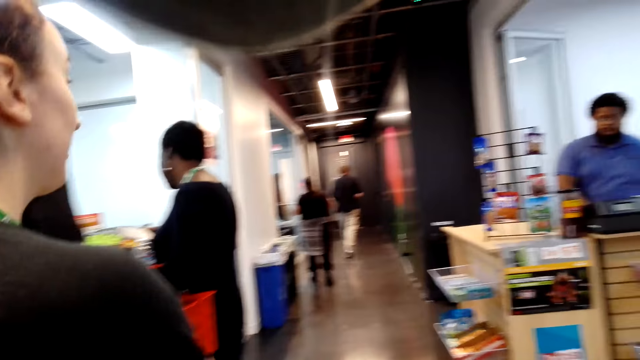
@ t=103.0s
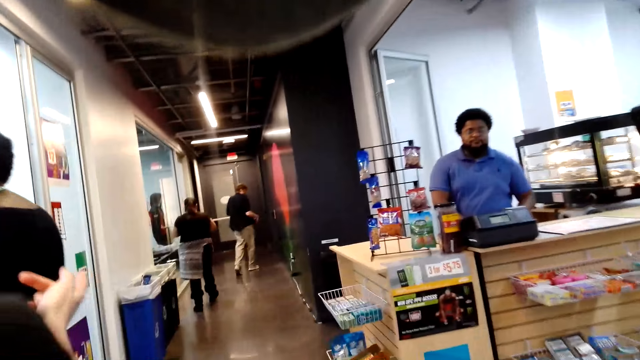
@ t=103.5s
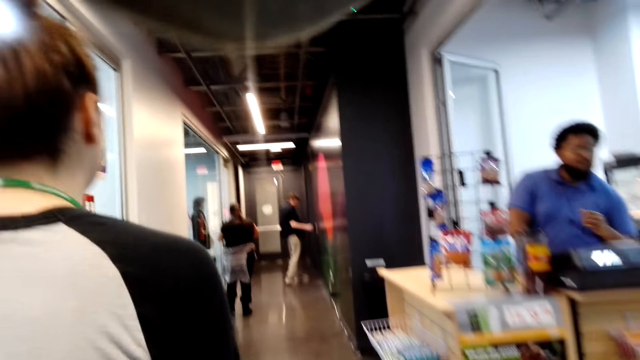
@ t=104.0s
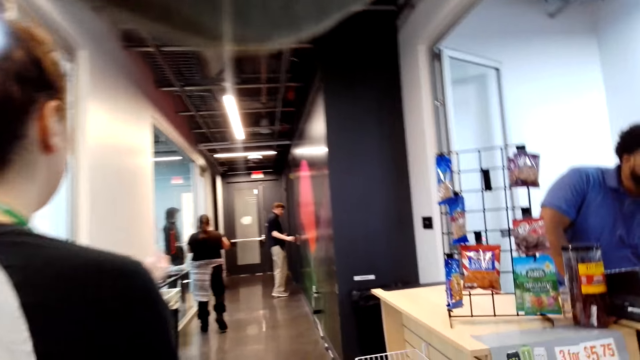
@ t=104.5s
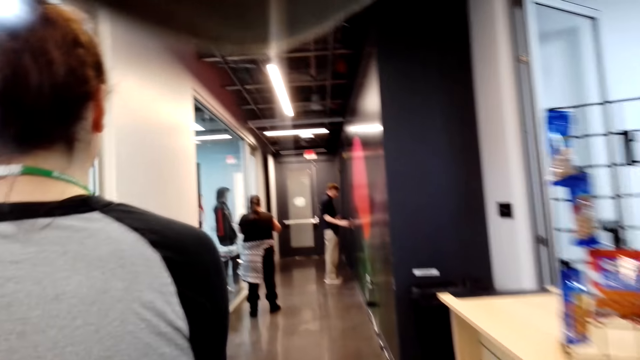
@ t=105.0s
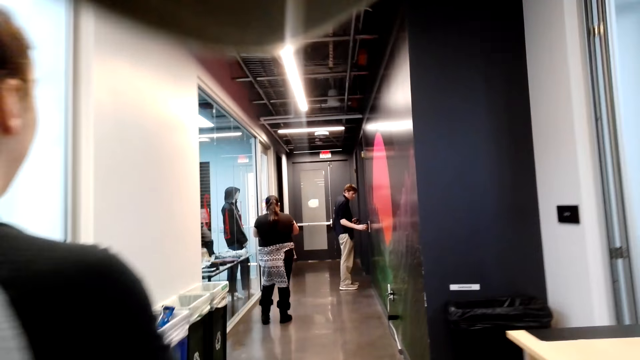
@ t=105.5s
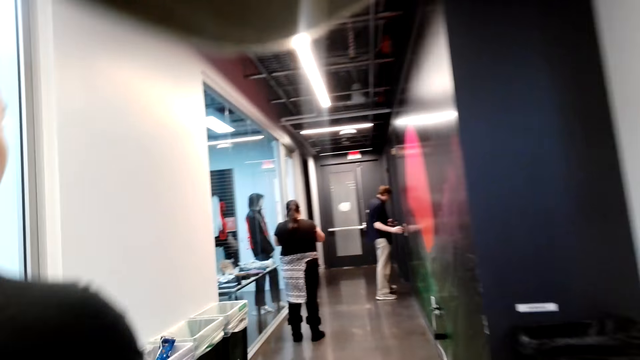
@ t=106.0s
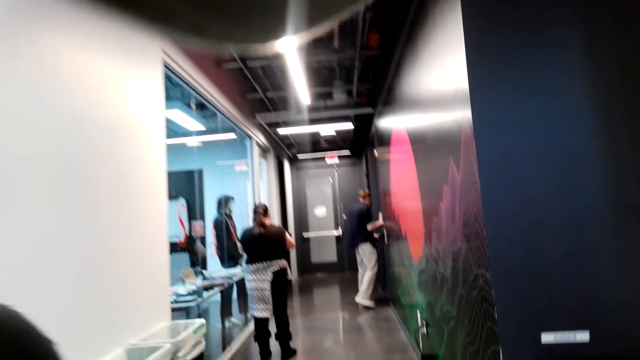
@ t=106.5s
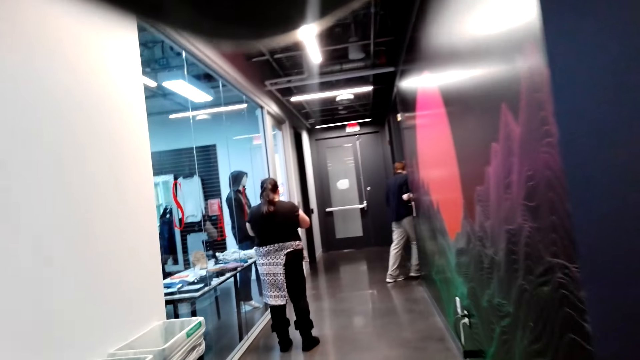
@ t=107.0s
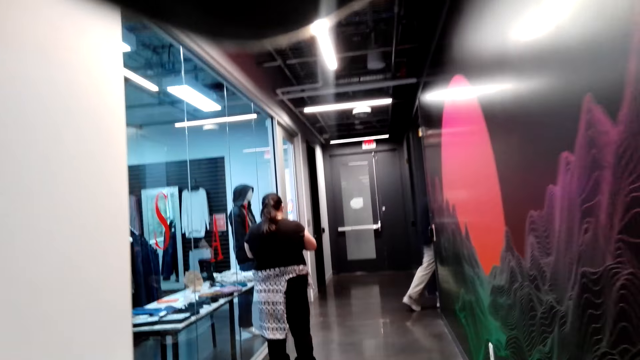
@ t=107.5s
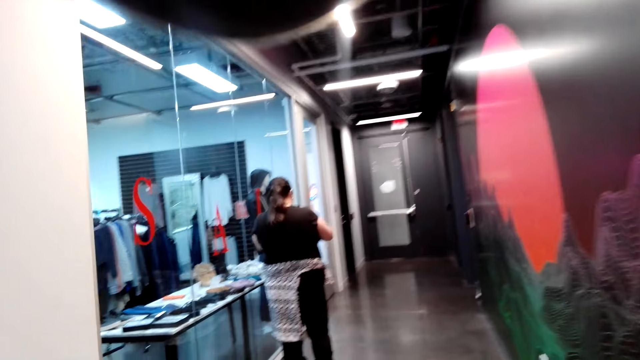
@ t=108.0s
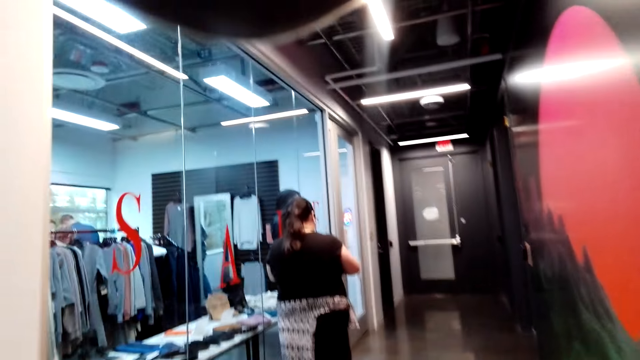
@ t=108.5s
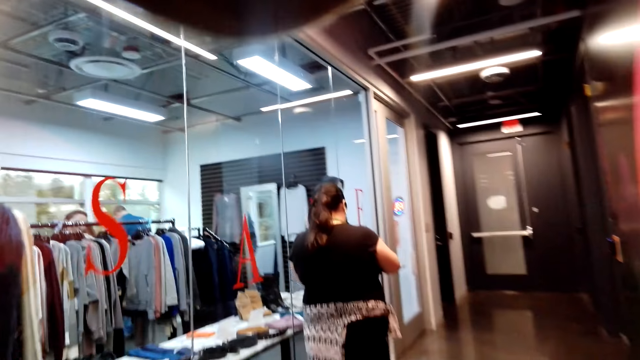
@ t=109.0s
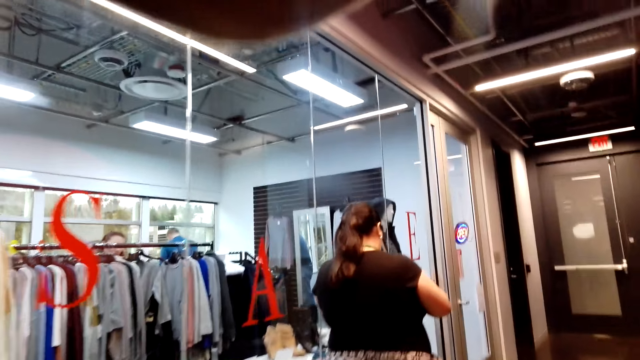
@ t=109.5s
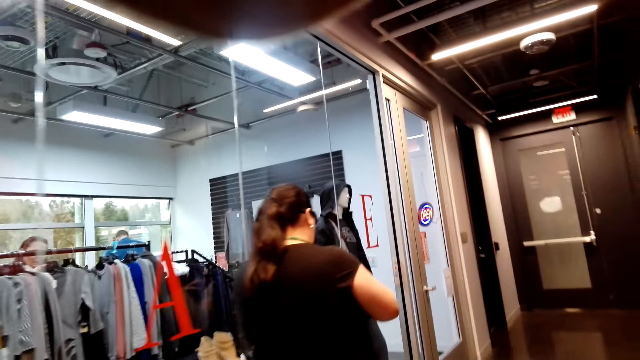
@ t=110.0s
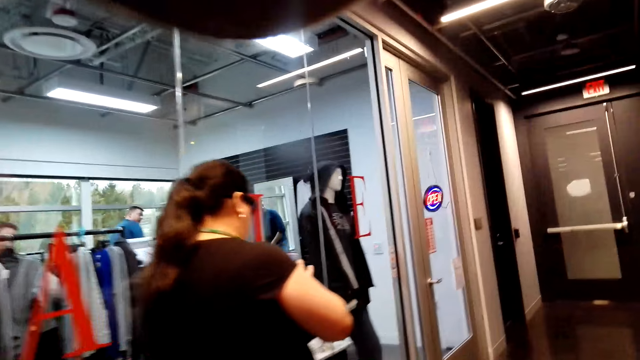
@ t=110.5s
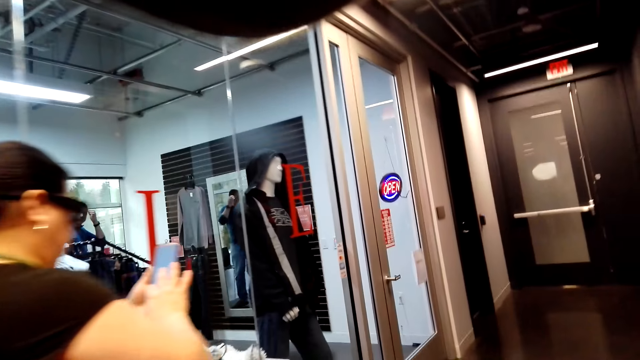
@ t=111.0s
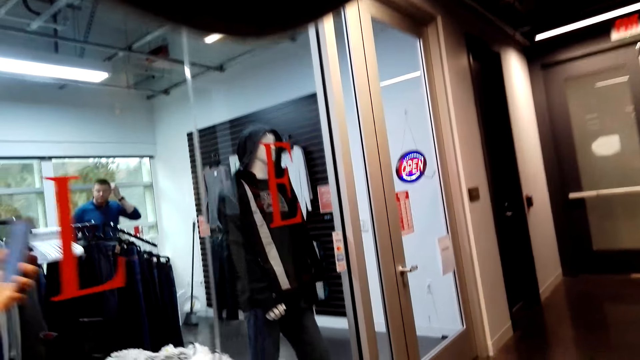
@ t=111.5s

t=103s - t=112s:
The camera wearer walks around.

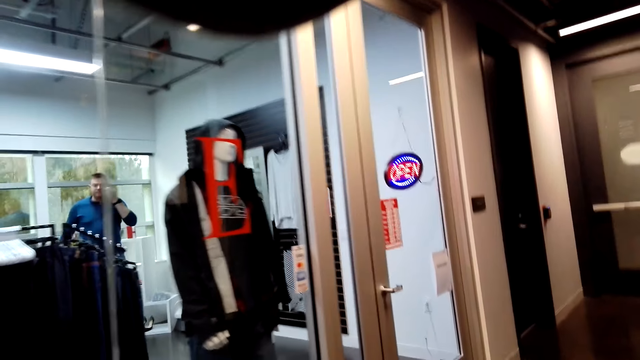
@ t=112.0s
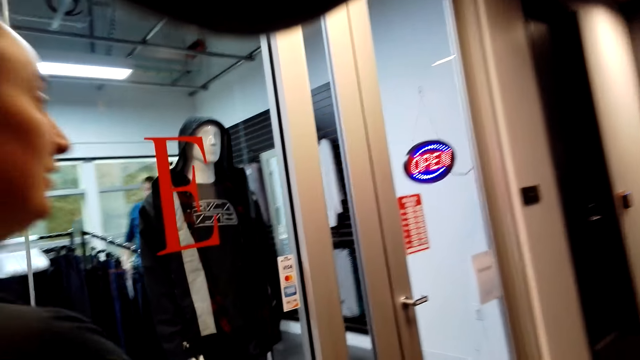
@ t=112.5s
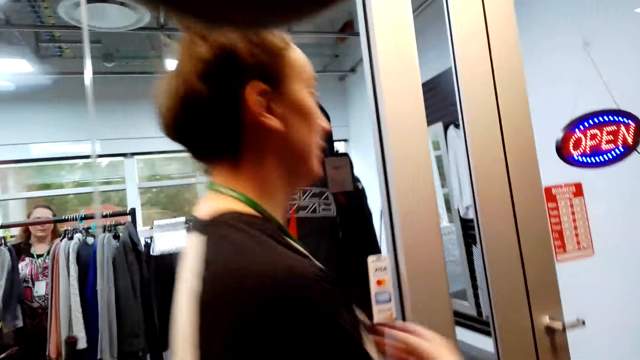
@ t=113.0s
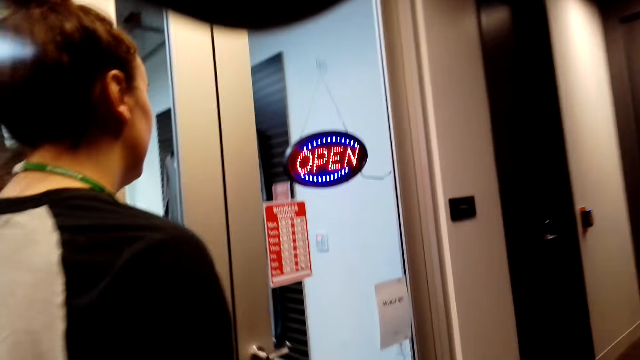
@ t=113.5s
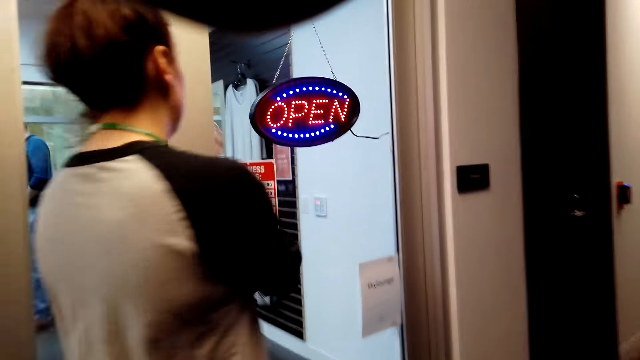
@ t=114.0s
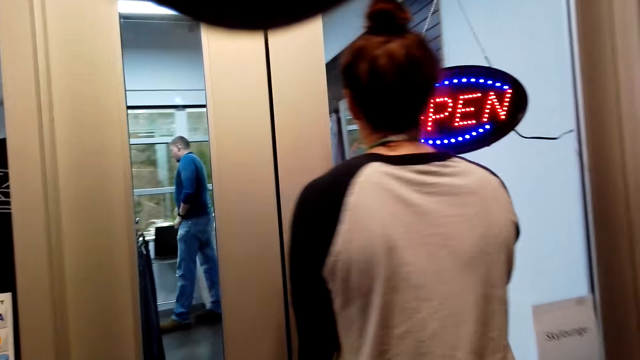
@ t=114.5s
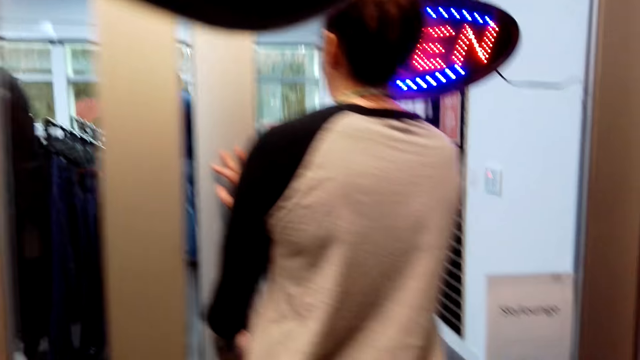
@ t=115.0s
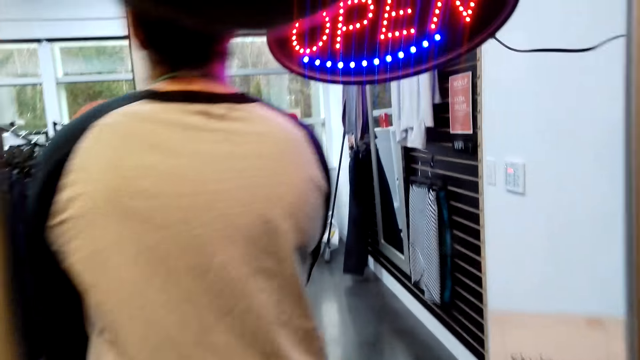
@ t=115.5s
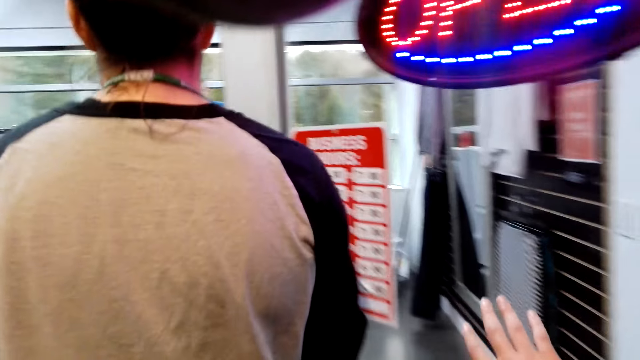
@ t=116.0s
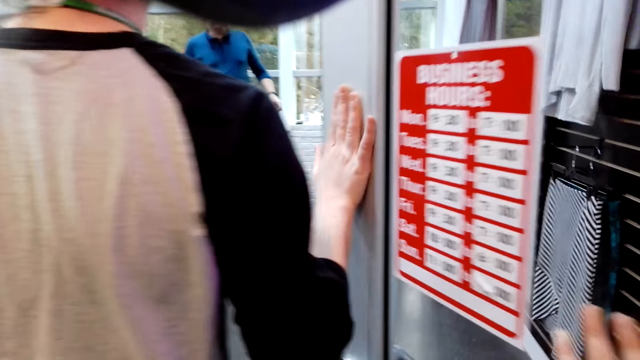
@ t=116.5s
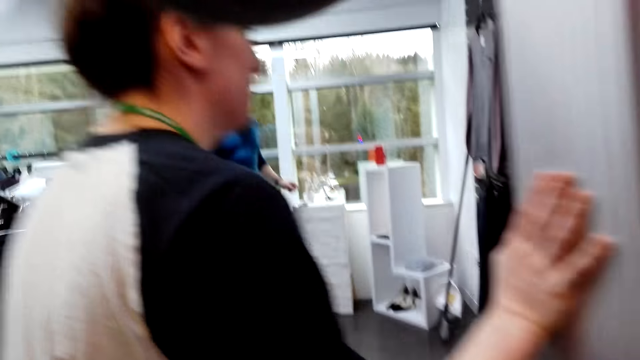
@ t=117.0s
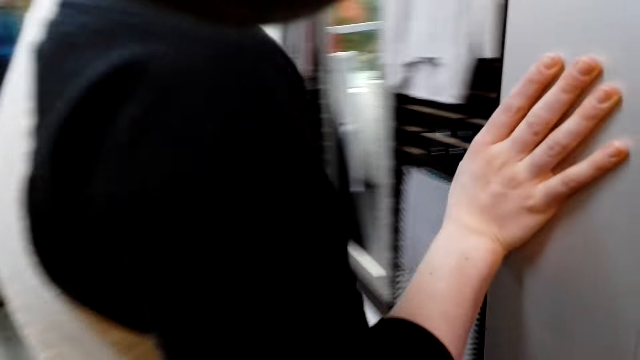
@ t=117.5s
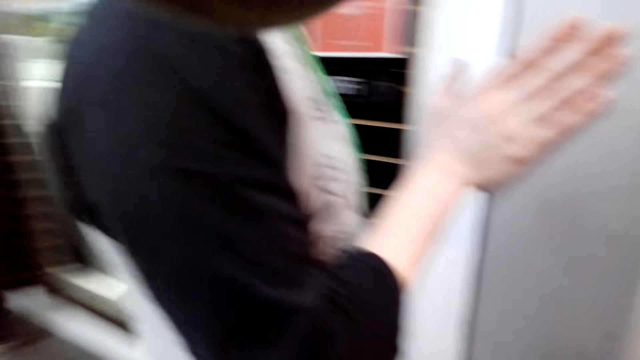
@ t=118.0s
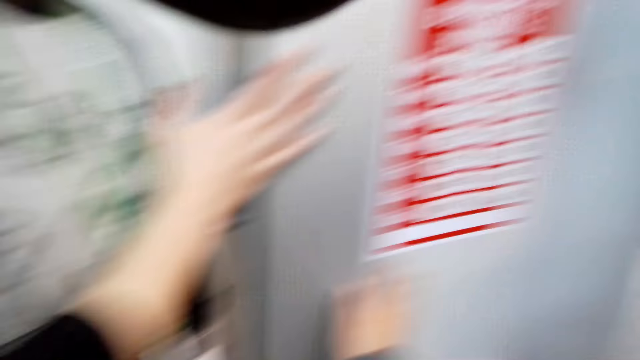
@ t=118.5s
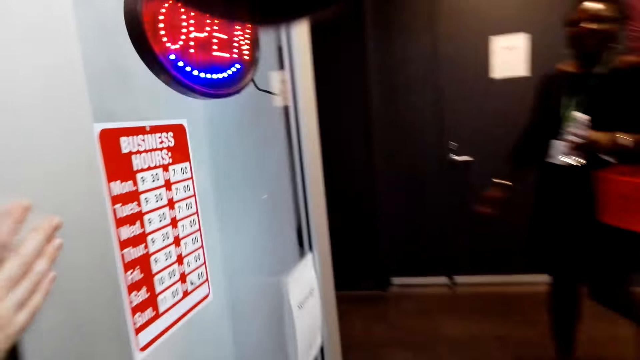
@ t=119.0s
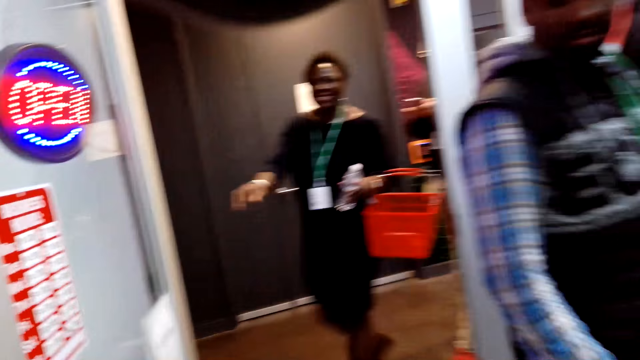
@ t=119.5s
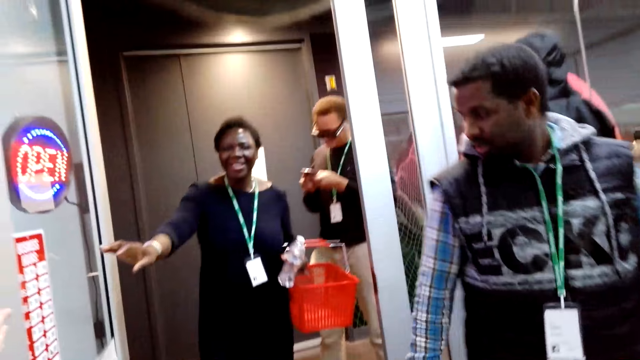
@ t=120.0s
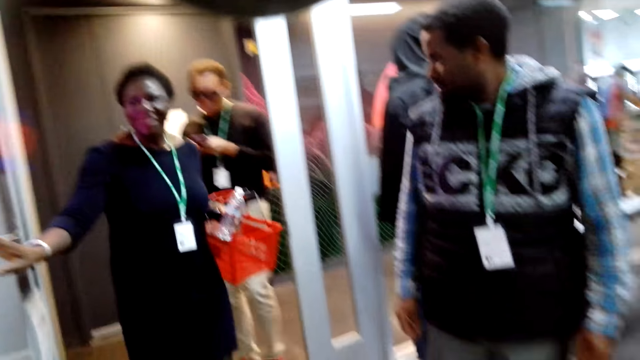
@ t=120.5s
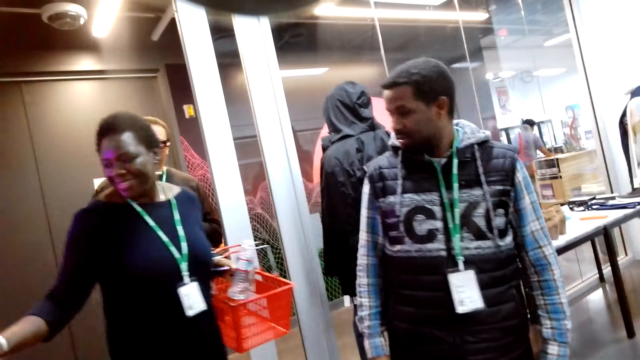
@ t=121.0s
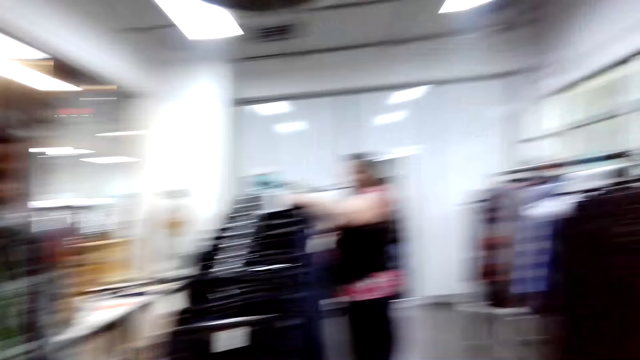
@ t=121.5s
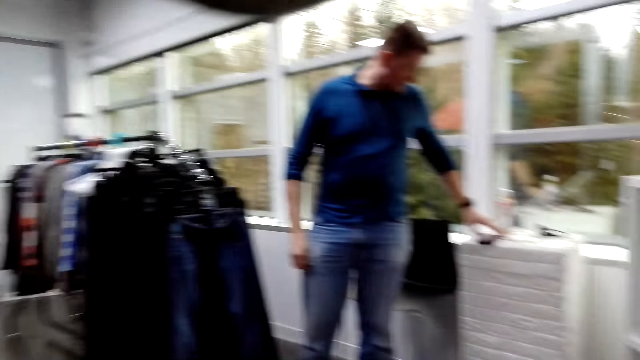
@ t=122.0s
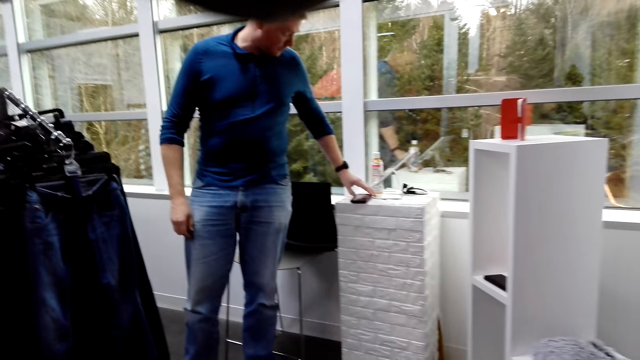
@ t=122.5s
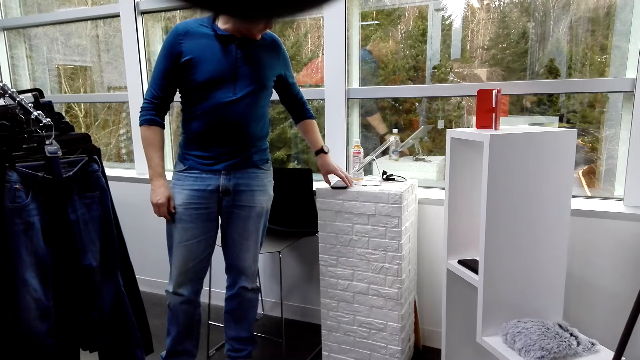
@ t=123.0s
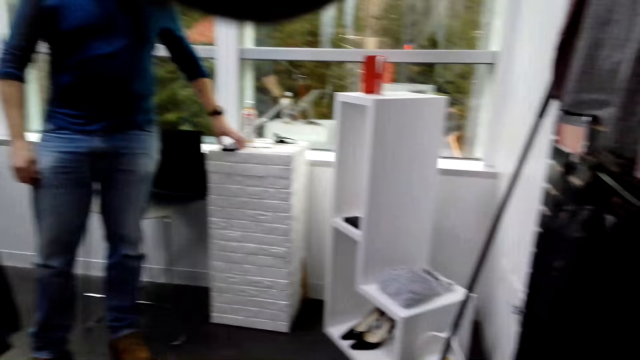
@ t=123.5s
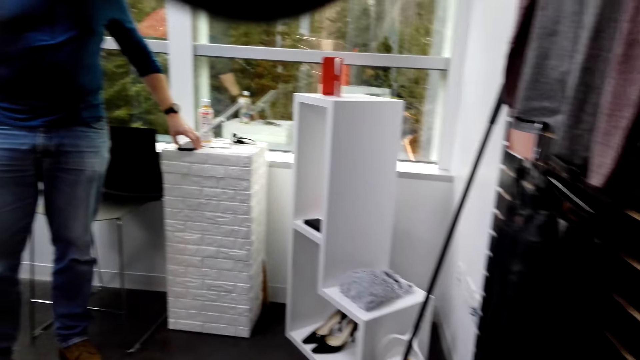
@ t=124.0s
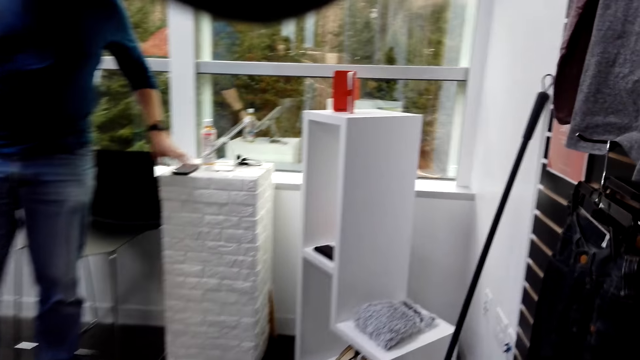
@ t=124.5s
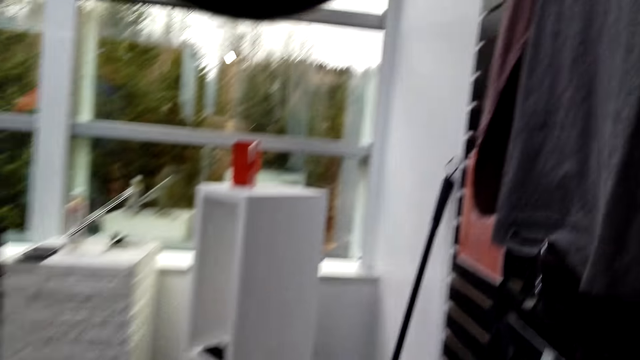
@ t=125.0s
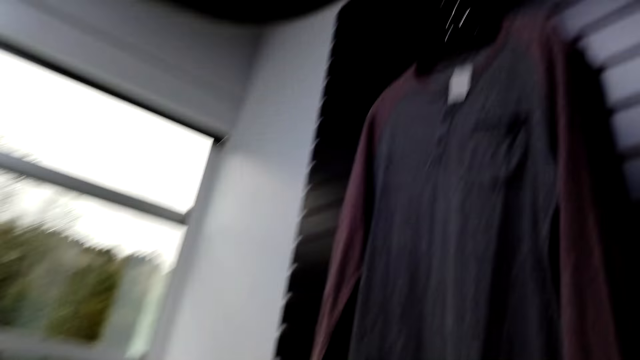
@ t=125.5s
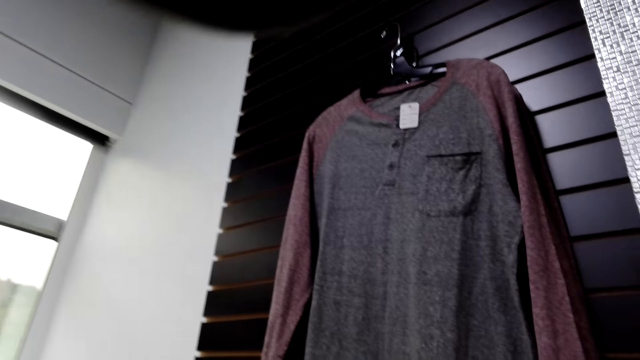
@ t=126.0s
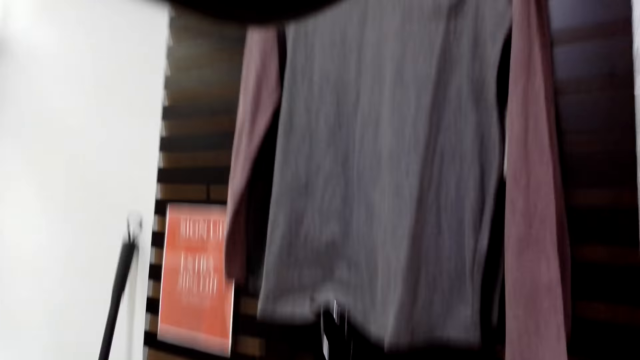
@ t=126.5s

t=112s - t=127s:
A lady opens the door. The lady enters a store. The camera wearer enters the store. The lady holds the door. A man looks behind. The camera wearer looks around. They walk around the shop.
